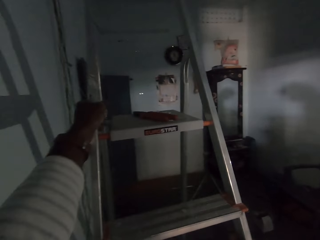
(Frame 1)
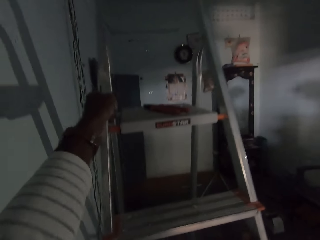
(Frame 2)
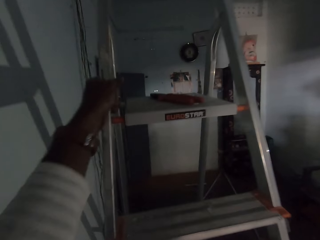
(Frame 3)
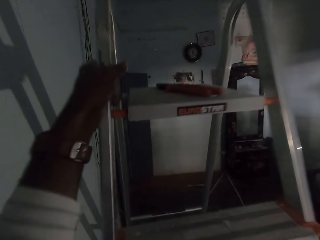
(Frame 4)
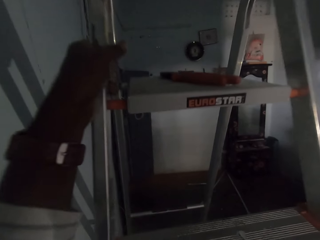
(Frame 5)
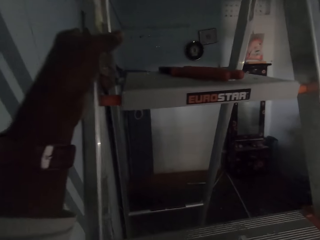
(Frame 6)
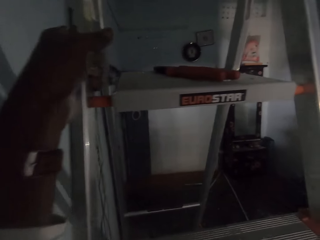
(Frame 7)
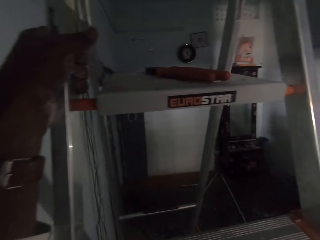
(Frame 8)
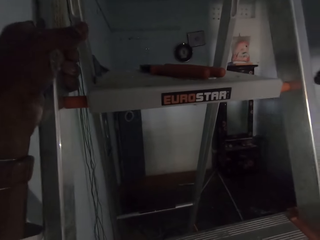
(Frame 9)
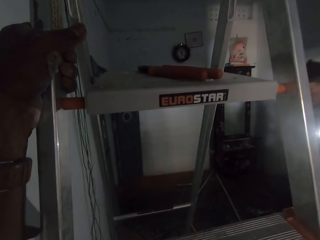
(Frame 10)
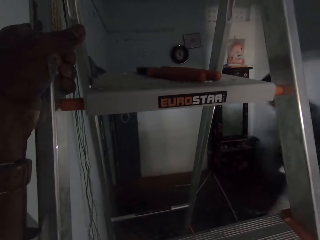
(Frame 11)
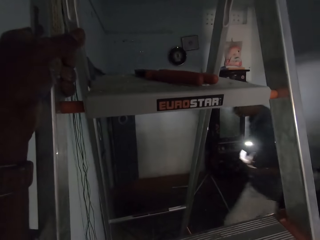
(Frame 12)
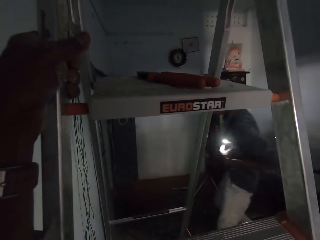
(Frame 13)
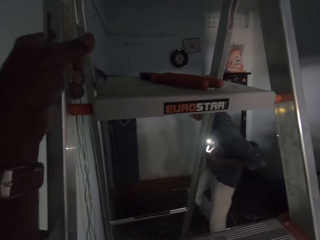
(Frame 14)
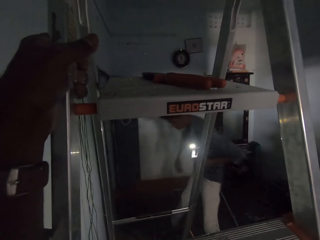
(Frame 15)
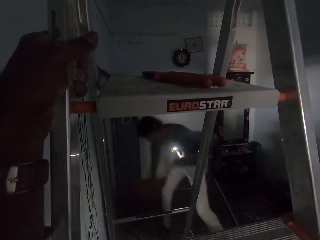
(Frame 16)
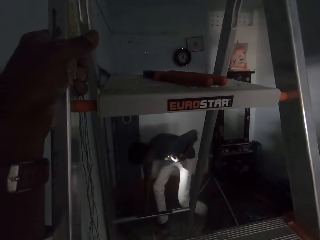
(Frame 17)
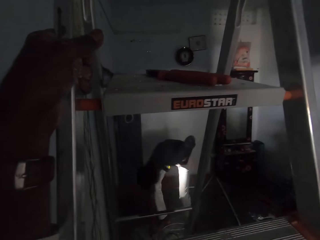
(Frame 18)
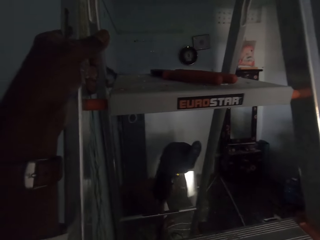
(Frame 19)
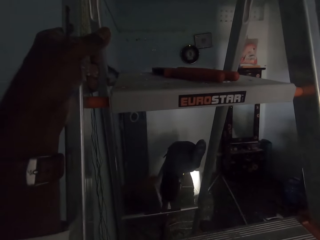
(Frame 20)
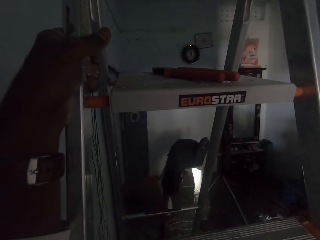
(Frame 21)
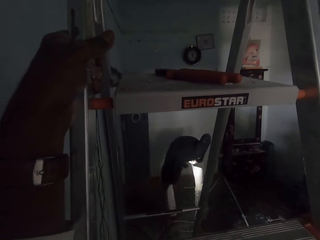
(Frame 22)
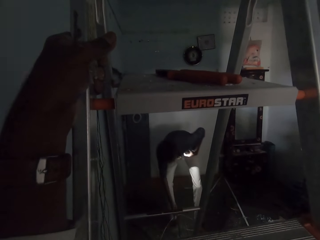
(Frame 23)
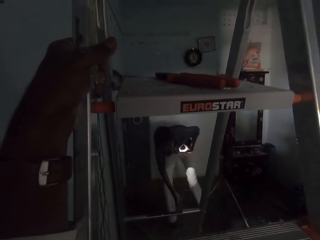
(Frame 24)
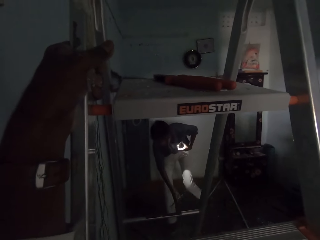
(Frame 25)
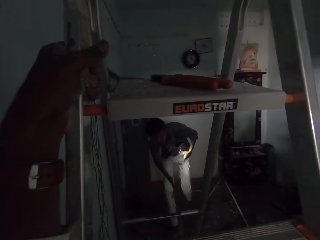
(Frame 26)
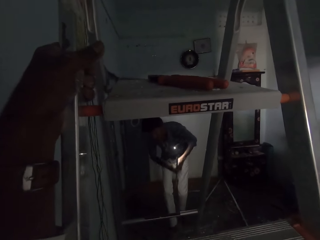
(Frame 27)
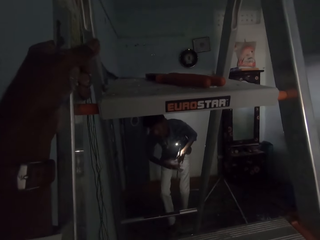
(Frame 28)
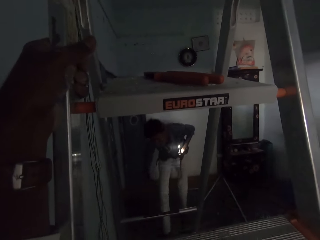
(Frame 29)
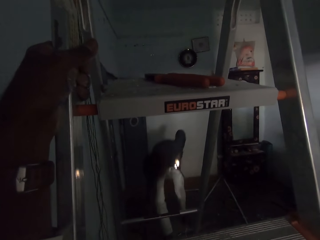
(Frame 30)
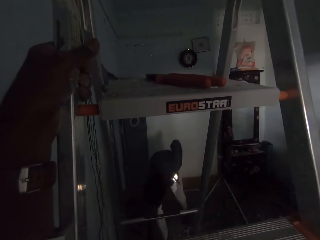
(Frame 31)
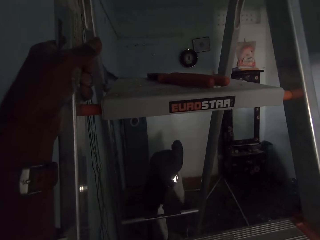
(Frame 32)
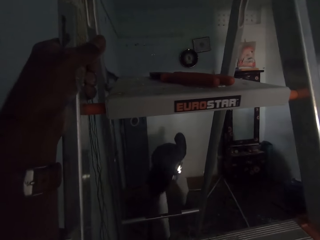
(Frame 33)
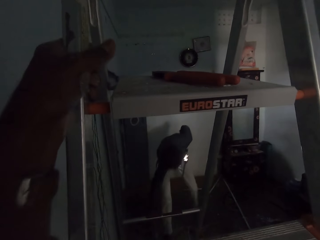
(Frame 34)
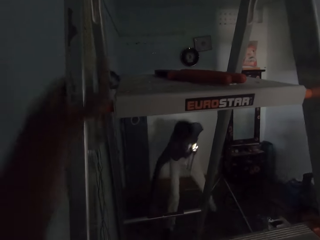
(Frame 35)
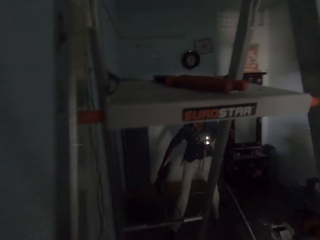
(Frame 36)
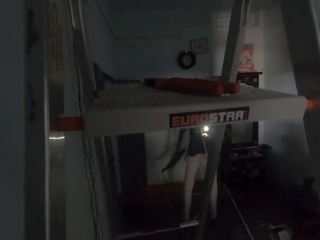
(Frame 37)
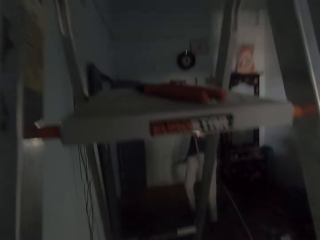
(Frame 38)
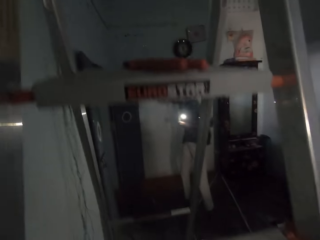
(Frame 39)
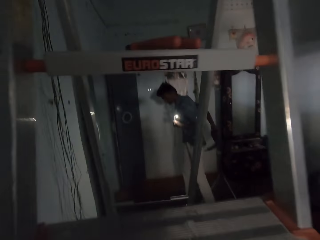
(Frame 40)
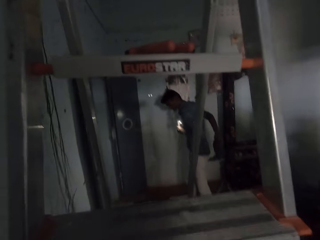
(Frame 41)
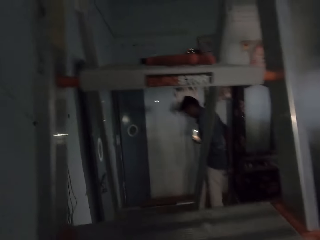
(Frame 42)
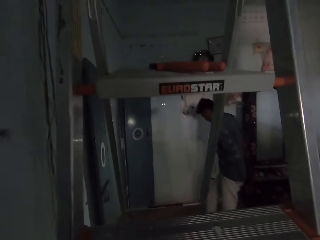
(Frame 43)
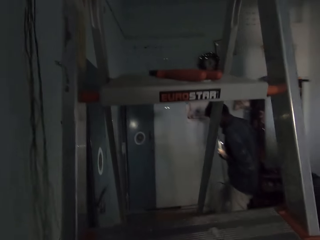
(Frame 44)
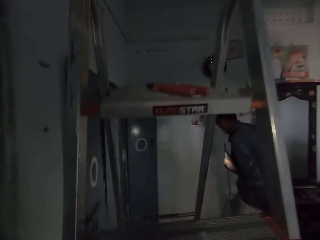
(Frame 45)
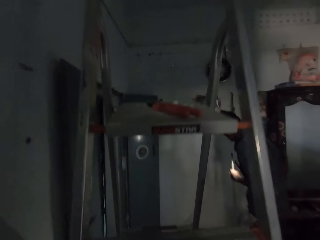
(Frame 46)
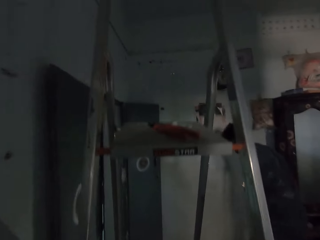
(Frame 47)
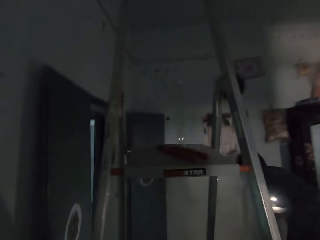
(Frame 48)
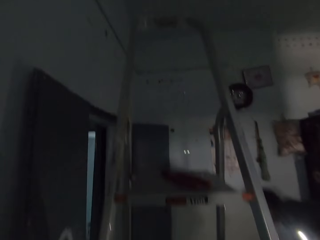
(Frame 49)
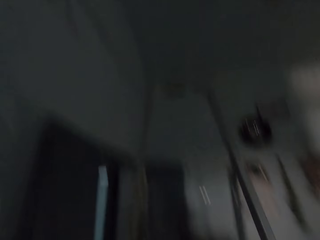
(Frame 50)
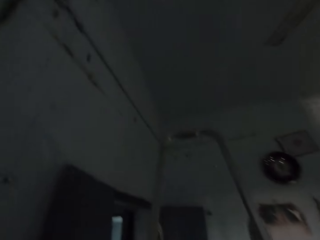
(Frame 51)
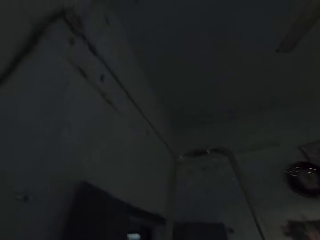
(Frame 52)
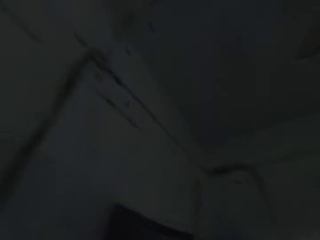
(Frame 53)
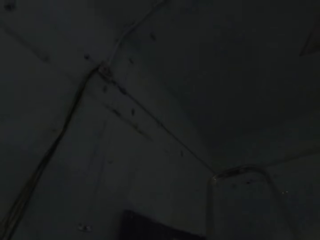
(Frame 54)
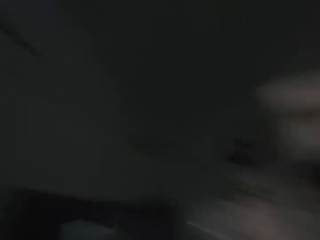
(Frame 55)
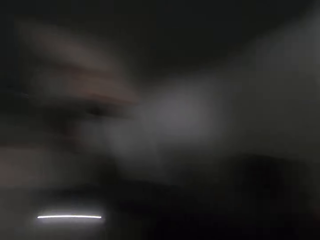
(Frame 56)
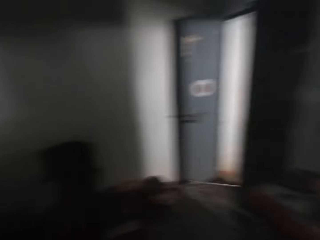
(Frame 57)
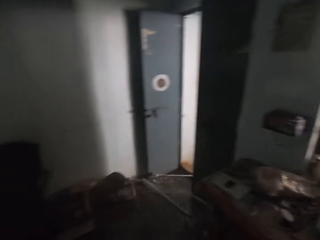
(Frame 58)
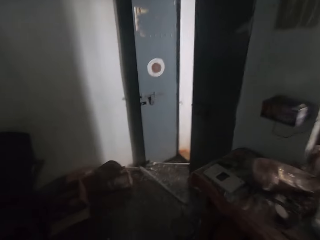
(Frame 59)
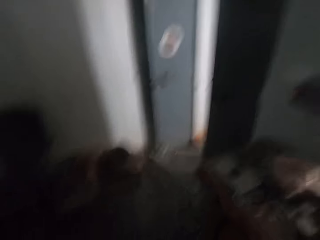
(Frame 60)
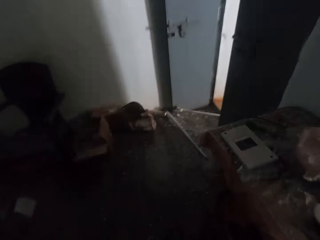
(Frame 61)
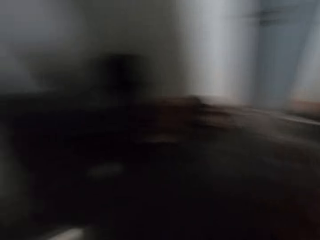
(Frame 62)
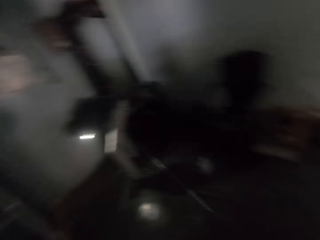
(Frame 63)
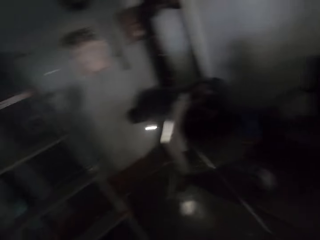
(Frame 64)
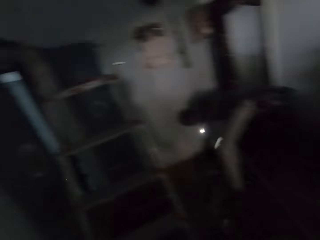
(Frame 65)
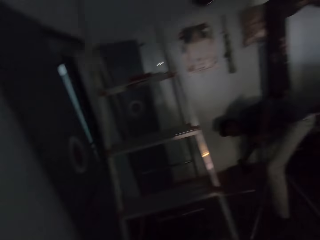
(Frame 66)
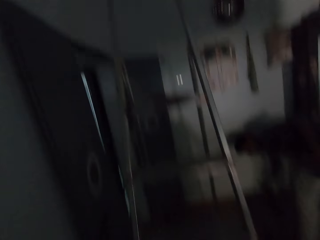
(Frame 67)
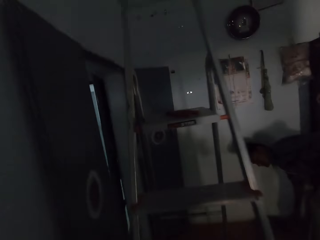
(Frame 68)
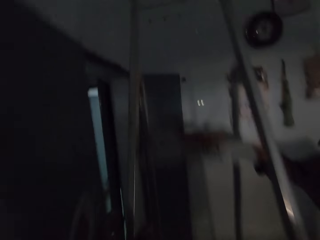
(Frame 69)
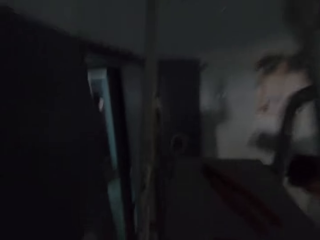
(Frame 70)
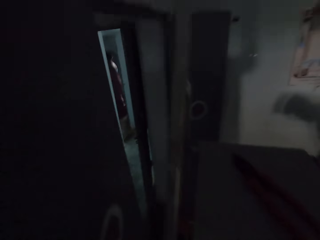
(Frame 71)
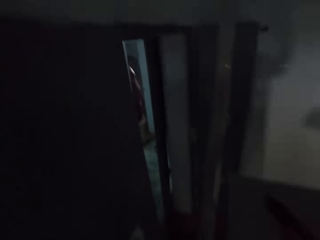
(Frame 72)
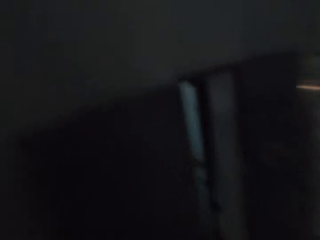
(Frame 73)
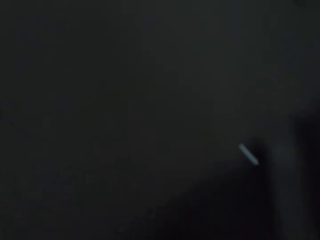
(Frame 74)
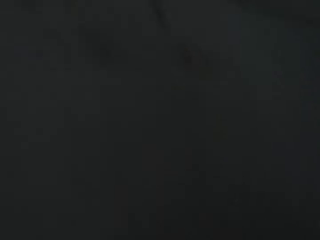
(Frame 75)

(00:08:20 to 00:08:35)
A person walks around the room. The person picks up something on the floor. The camera wearer pushes the ladder with both hands. They look above the wall. They look around the room.

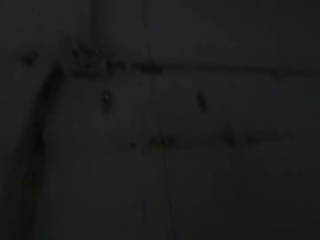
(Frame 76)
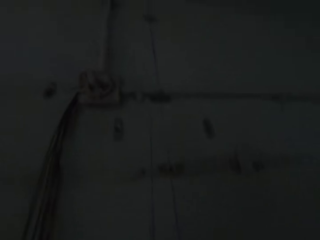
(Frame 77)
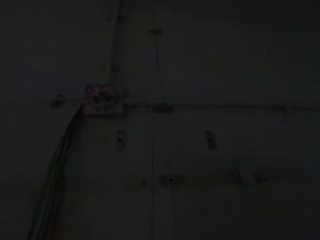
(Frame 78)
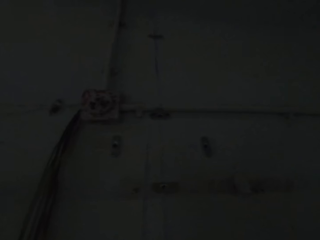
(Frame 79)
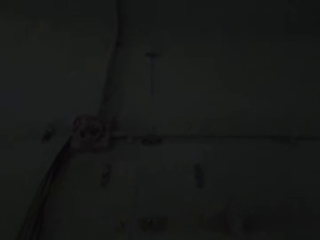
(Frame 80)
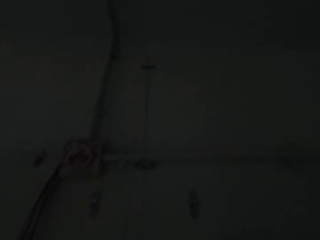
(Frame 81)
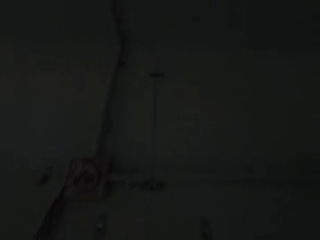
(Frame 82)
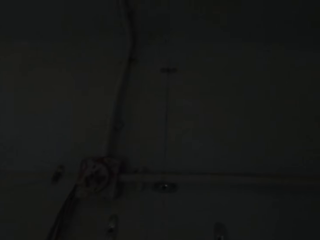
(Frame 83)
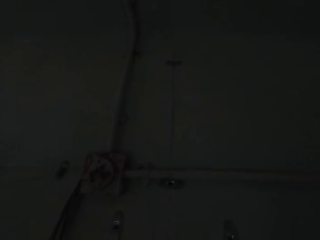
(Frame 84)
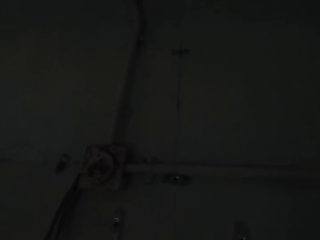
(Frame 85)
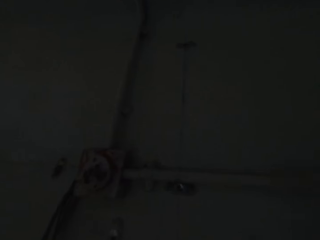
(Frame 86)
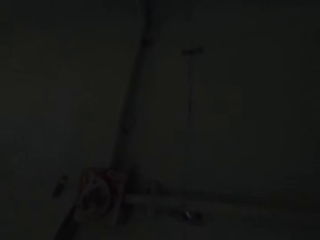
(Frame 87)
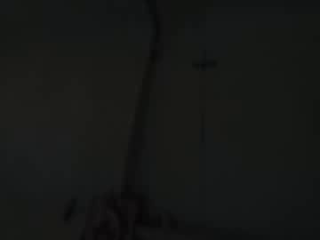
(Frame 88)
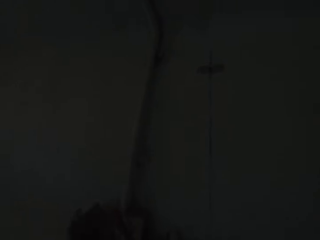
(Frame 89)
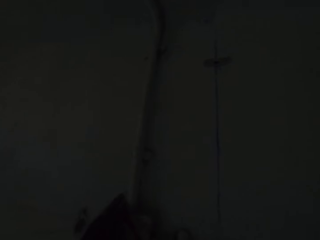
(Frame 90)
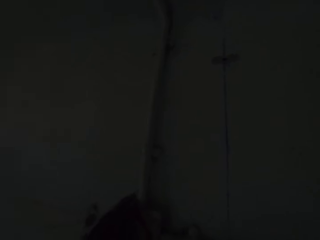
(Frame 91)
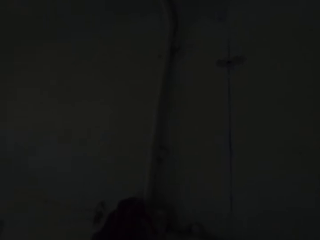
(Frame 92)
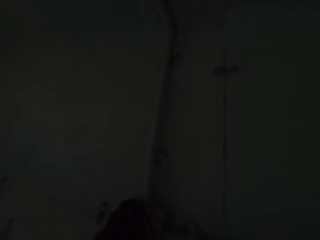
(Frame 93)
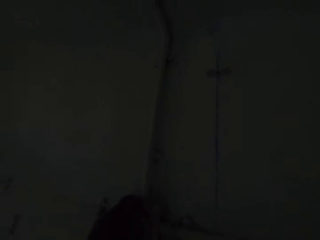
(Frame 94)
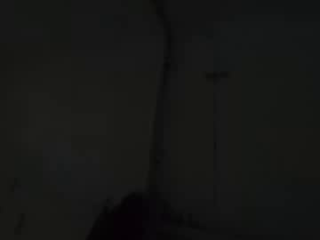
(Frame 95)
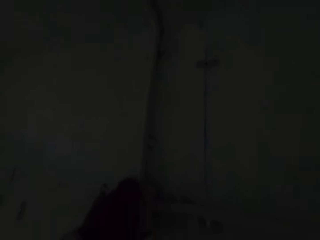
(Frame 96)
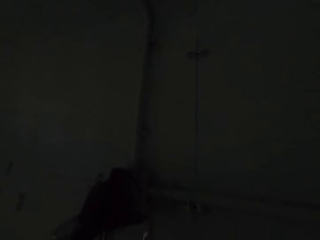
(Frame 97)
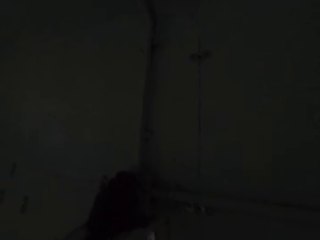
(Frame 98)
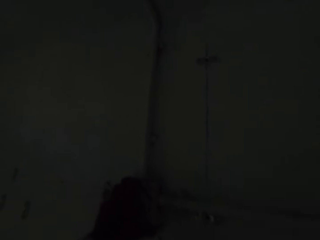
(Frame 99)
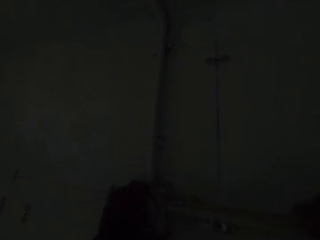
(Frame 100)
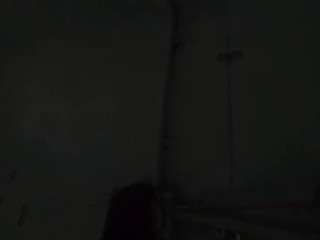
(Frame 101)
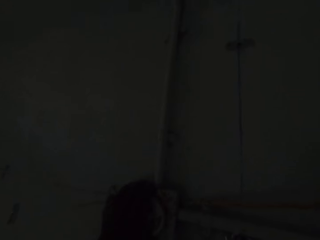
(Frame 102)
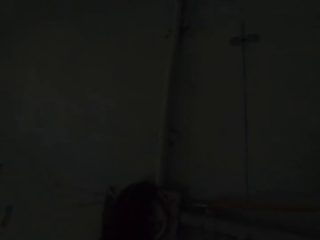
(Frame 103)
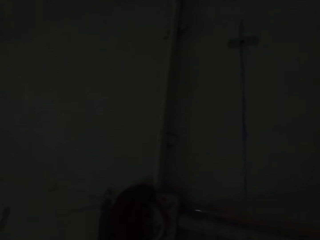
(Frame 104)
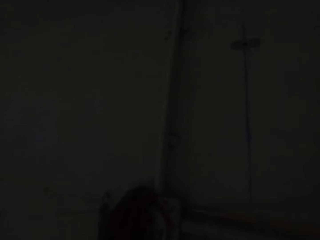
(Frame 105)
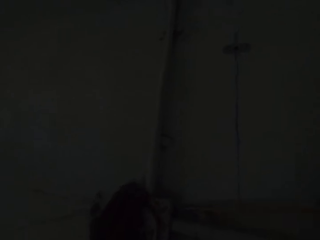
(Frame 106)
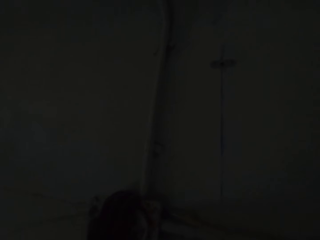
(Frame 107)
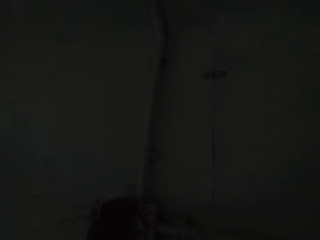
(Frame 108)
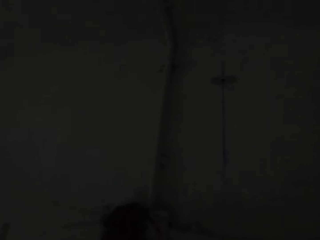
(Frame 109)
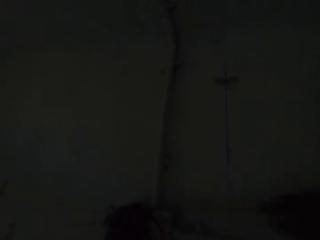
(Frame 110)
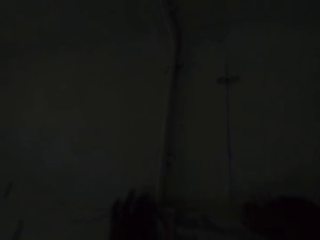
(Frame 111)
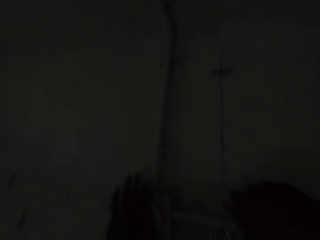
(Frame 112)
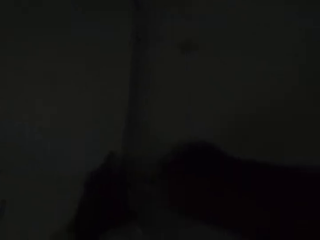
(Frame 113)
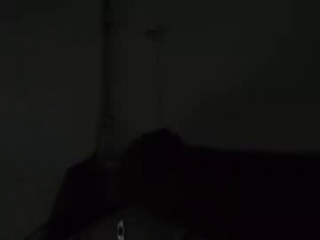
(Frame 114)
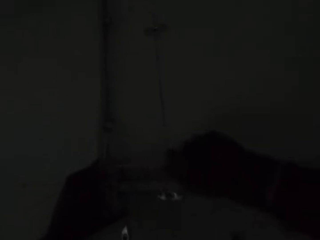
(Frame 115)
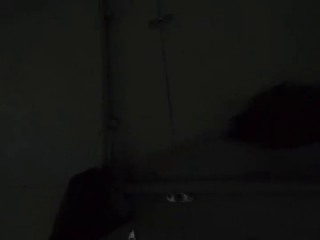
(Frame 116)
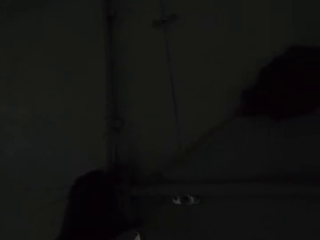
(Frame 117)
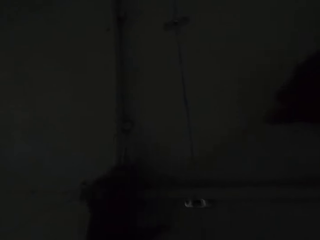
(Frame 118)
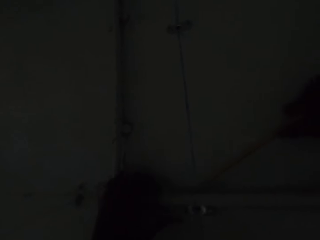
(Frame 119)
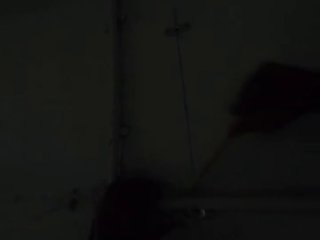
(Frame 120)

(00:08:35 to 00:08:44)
The camera wearer looks at the wall. They hold the pipe with both hands.
